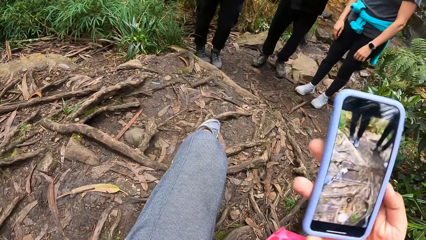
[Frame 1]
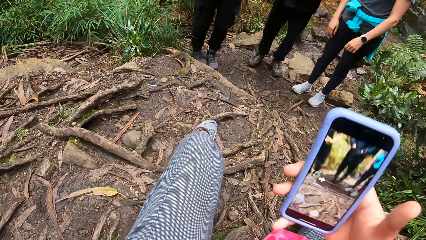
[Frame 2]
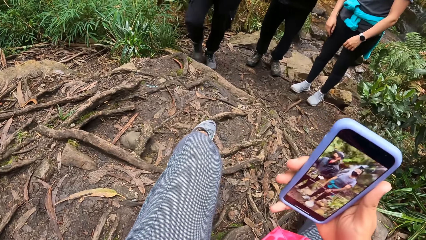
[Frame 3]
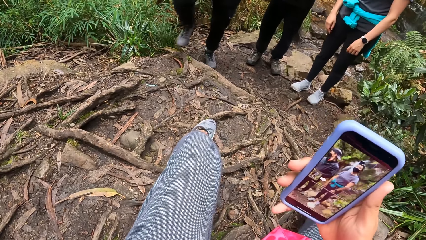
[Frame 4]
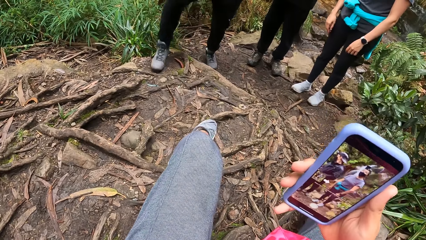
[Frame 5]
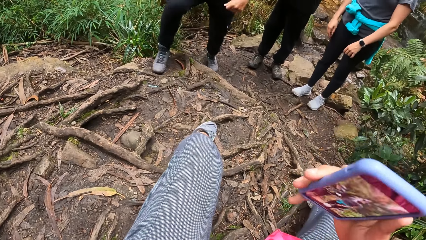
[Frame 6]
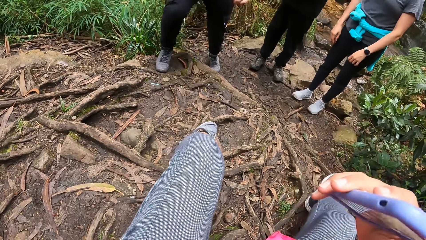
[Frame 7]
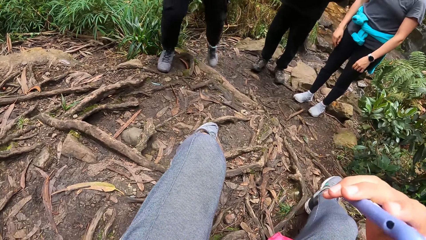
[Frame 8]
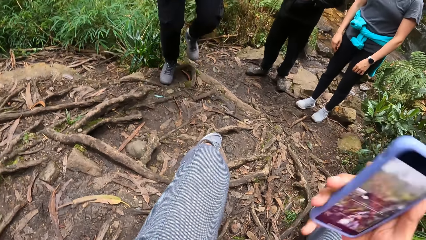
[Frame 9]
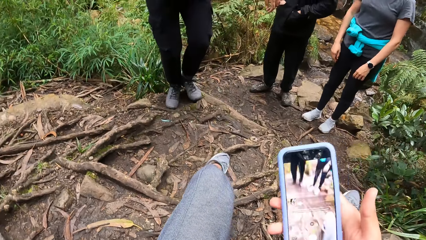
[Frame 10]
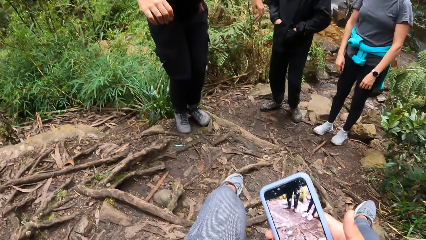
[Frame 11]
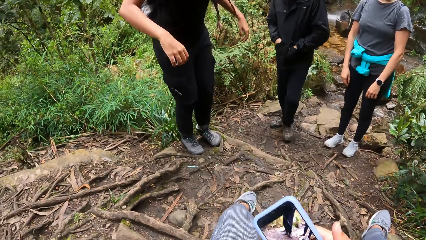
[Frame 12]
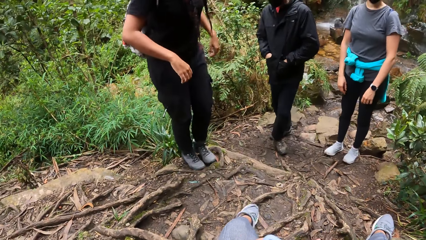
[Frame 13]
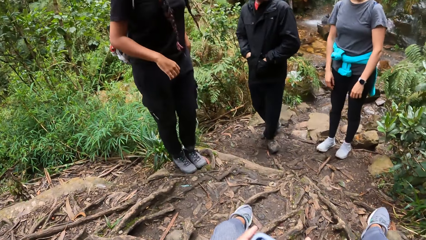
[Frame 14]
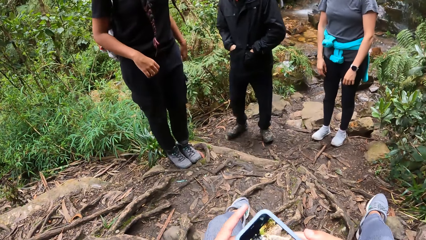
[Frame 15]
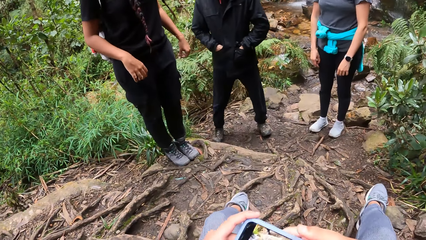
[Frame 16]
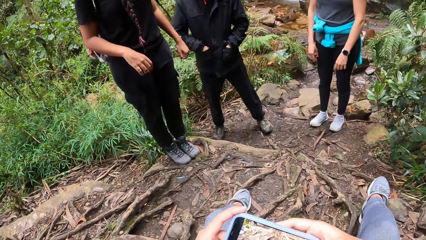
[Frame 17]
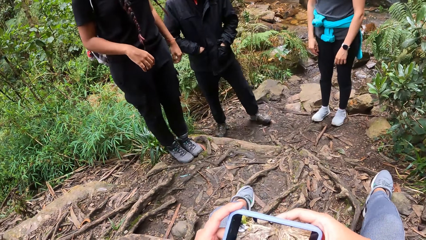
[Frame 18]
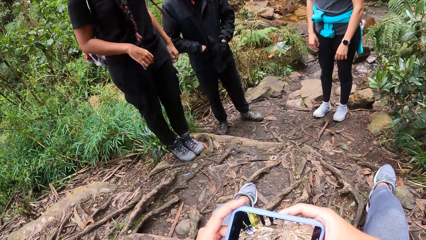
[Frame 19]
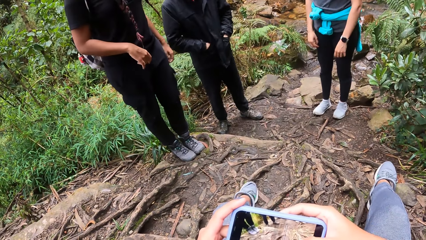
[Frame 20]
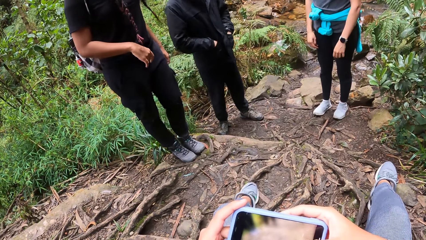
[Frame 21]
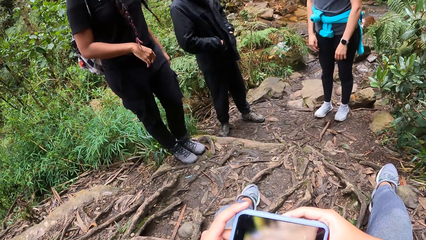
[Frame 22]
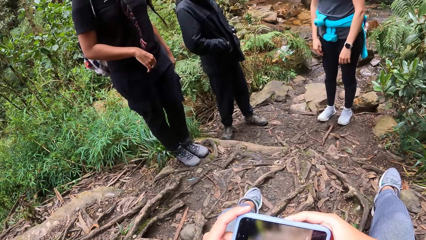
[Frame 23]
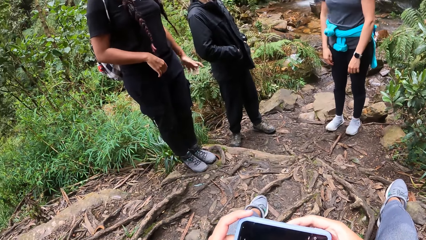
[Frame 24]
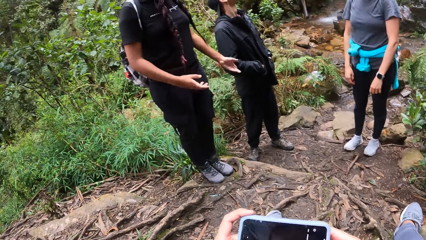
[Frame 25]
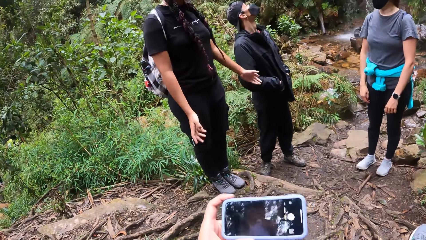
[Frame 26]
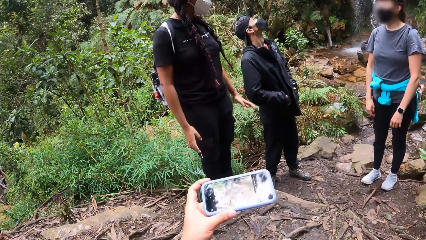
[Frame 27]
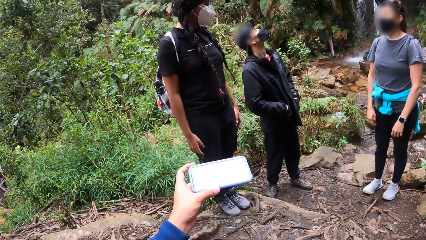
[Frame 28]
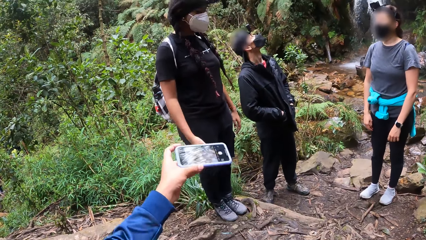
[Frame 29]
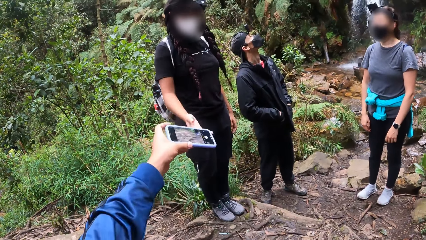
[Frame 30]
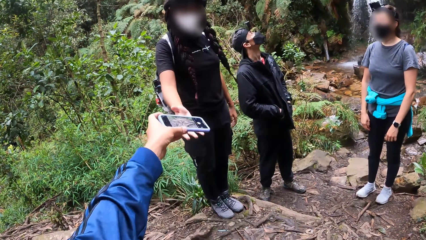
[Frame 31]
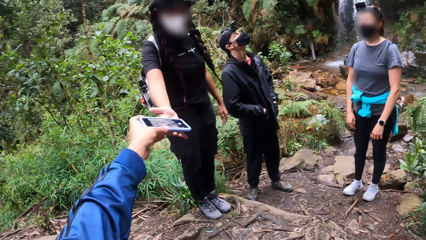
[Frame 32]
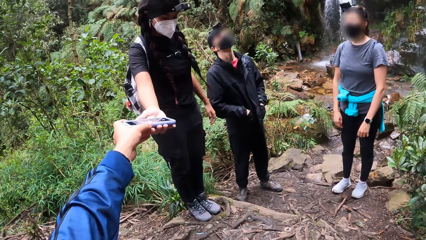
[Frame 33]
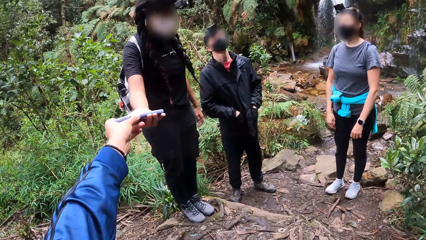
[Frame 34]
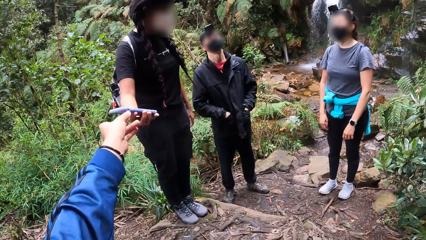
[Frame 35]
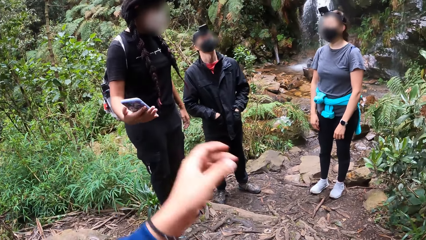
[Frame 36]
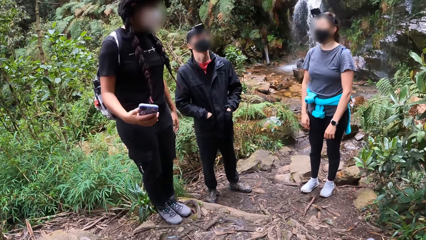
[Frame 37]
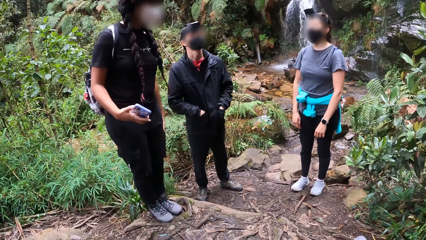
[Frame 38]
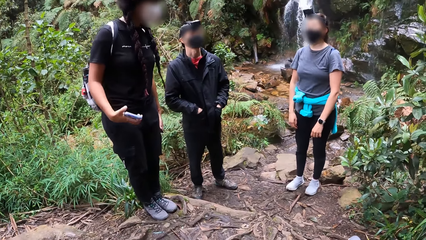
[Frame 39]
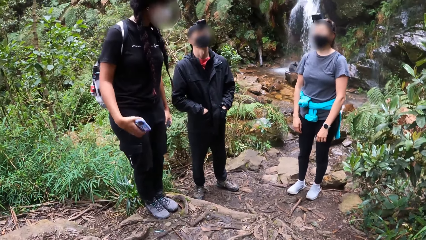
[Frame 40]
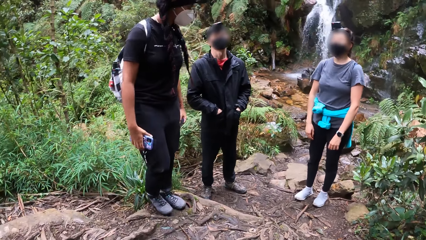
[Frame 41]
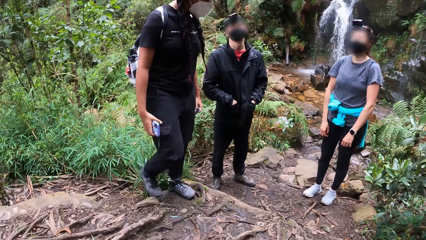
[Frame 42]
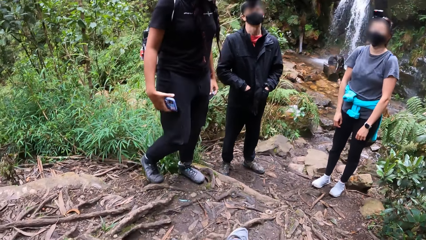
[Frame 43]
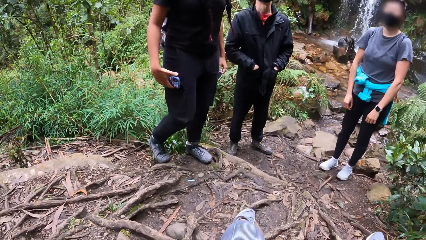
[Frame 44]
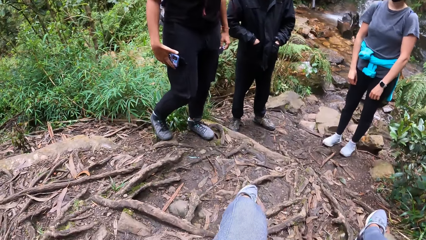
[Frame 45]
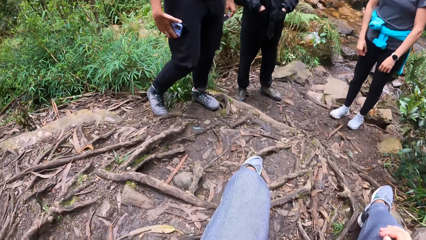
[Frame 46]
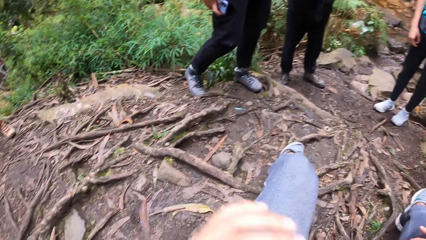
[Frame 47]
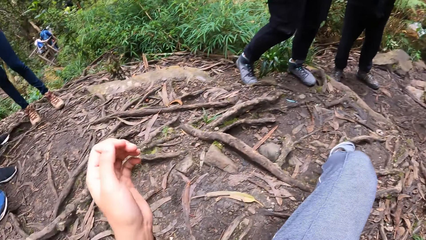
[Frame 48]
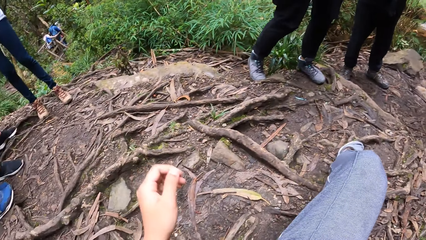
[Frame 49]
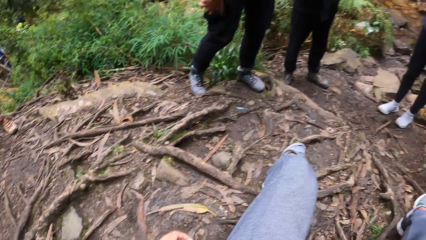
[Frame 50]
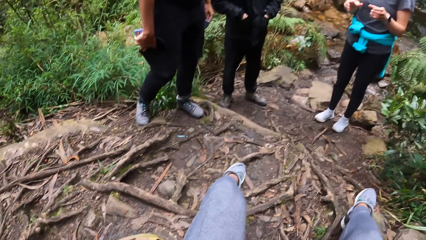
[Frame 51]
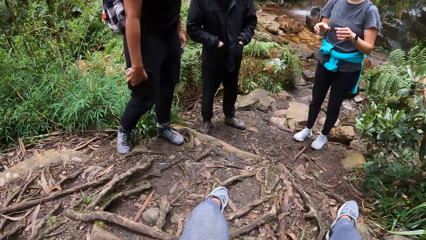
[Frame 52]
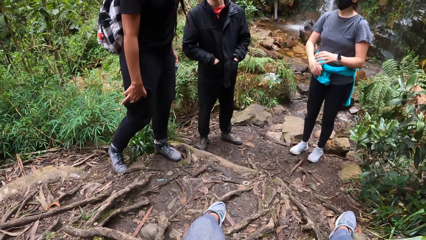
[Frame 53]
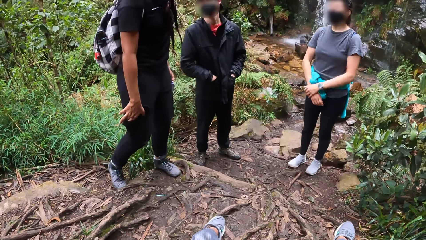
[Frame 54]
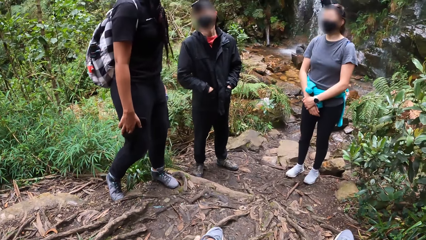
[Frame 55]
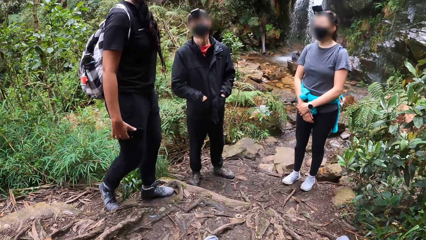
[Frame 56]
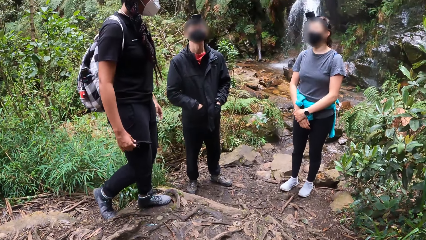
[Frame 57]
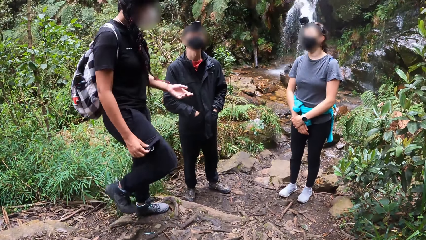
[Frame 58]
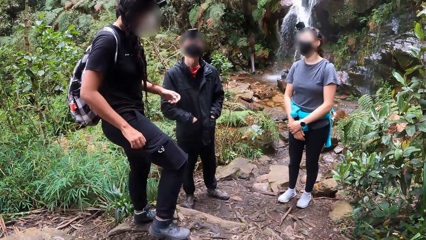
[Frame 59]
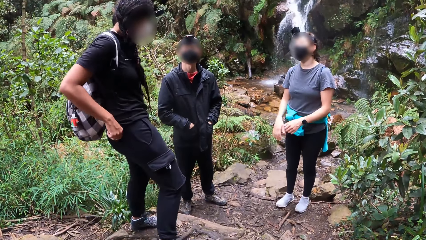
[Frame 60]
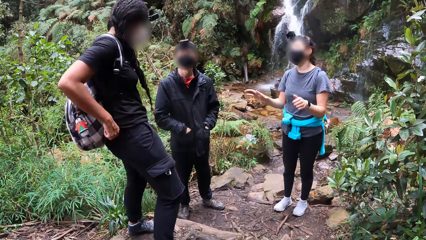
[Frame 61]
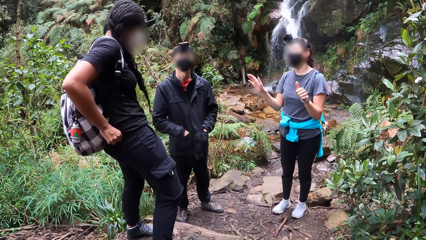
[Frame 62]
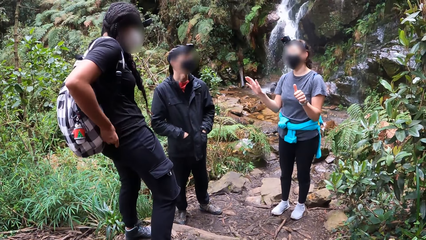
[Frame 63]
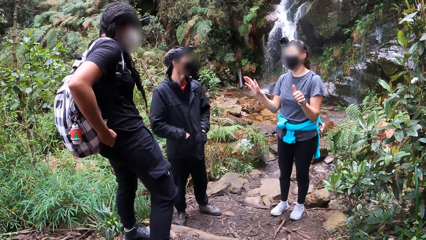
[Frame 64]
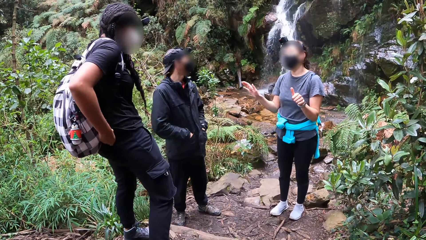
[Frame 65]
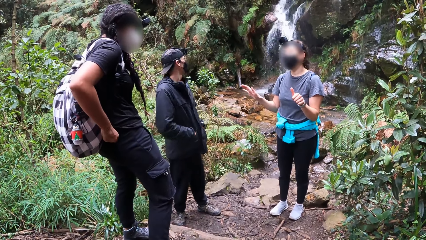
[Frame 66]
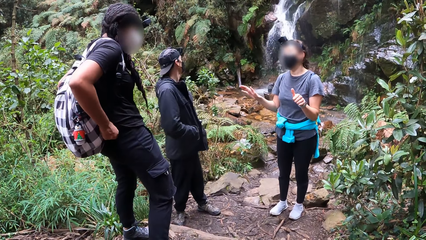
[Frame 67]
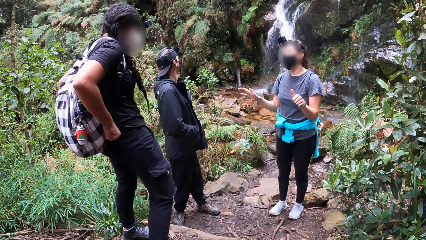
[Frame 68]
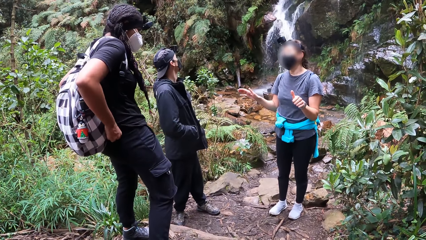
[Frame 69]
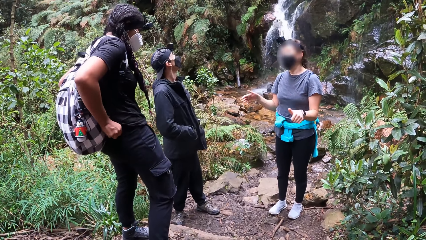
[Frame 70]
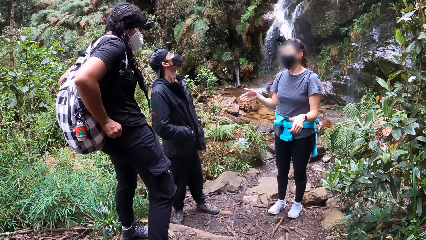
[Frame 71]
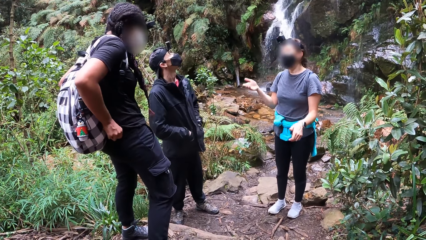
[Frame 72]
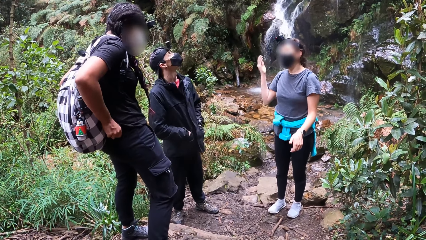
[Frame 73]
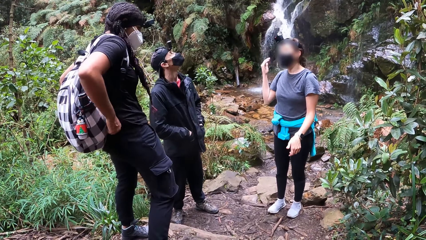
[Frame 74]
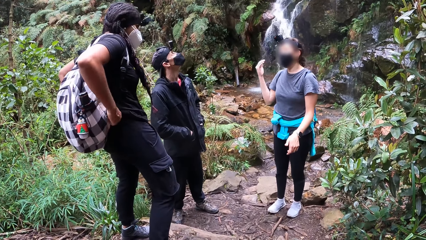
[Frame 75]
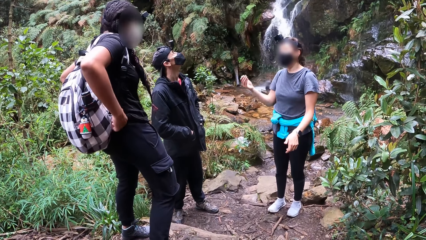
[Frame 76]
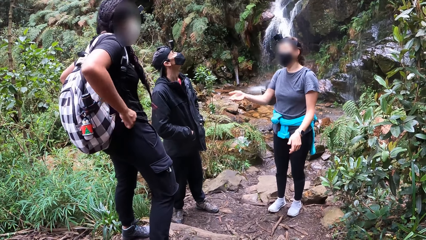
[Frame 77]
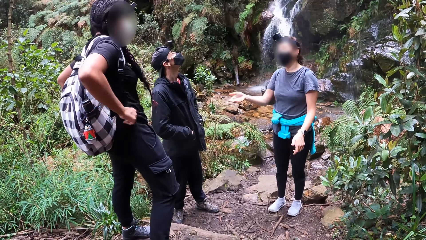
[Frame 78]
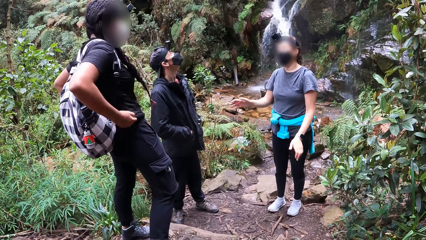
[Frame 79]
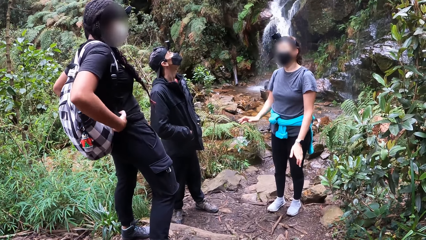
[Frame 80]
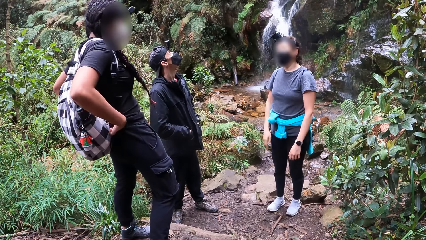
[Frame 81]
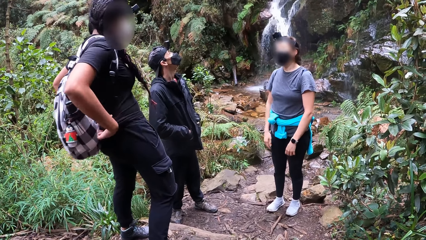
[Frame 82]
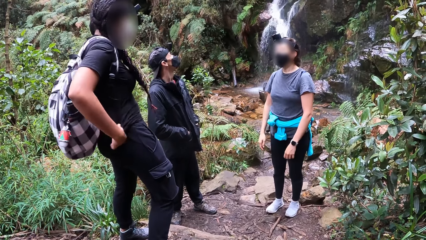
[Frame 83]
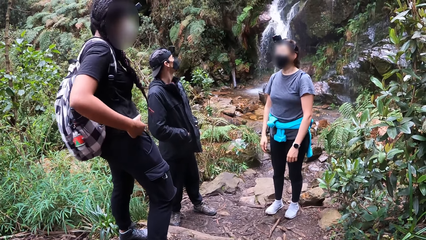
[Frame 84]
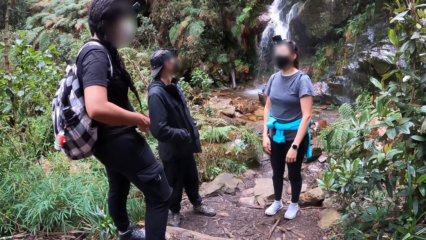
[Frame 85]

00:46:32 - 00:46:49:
The camera wearer holds the phone with his two hands. He passes the phone in his left hand to a woman. The woman collects the phone from the camera wearer with her right hand. The camera wearer takes a picture with the phone. The woman puts the phone in her right hand in the pocket of her trouser. The woman interacts with another woman and a man.
